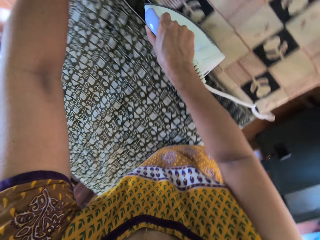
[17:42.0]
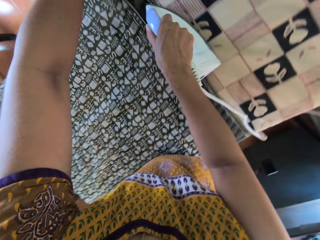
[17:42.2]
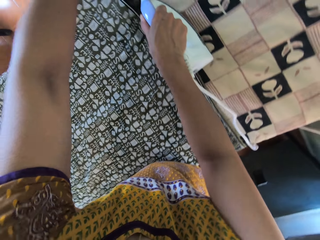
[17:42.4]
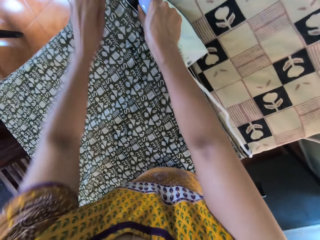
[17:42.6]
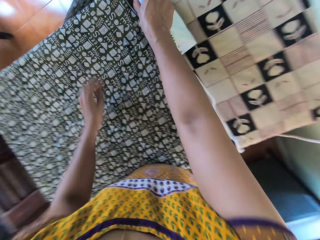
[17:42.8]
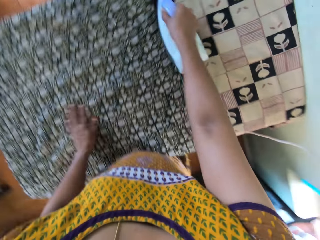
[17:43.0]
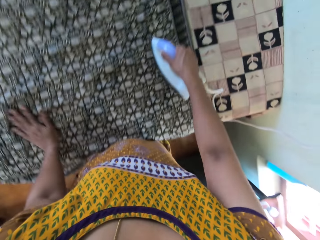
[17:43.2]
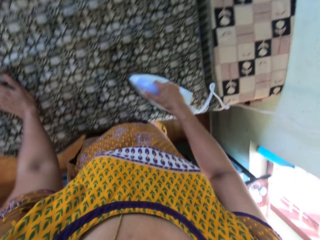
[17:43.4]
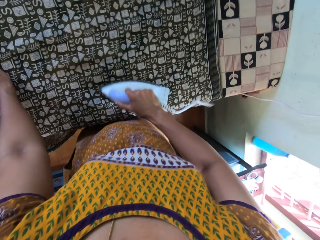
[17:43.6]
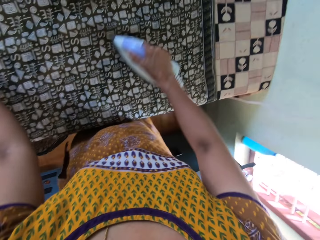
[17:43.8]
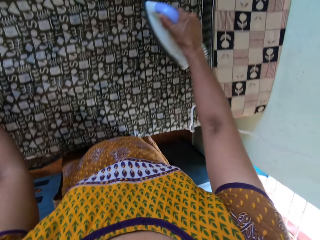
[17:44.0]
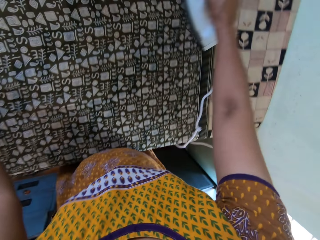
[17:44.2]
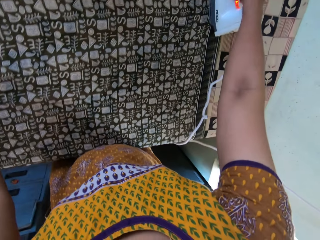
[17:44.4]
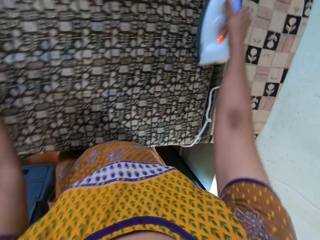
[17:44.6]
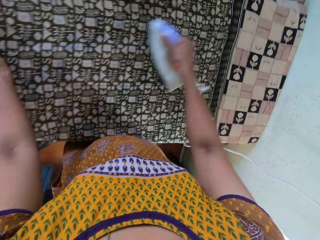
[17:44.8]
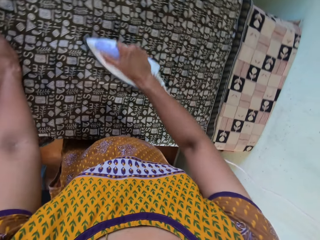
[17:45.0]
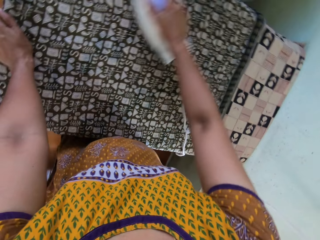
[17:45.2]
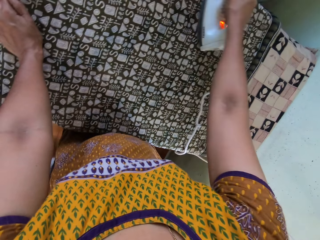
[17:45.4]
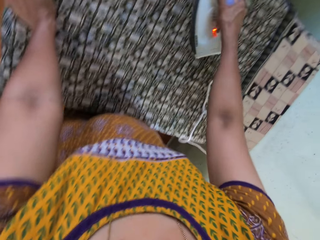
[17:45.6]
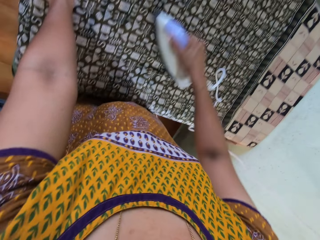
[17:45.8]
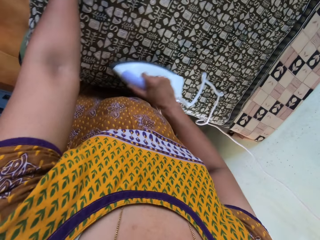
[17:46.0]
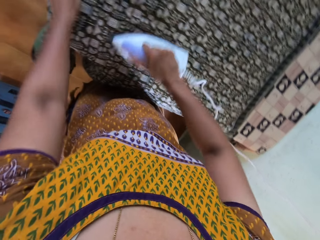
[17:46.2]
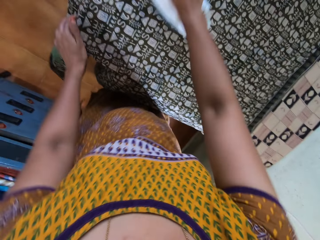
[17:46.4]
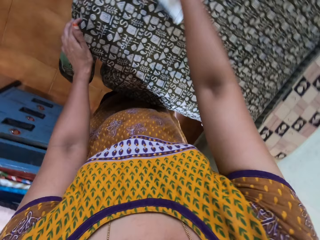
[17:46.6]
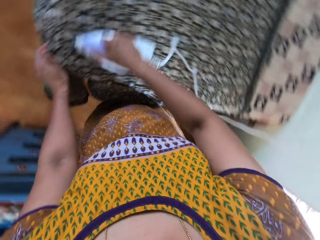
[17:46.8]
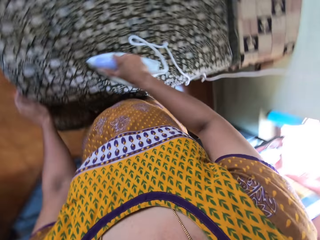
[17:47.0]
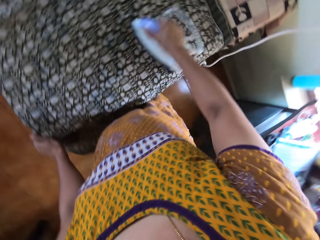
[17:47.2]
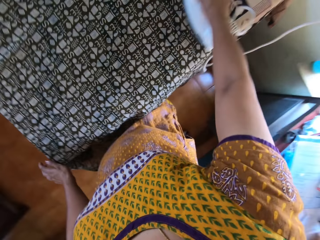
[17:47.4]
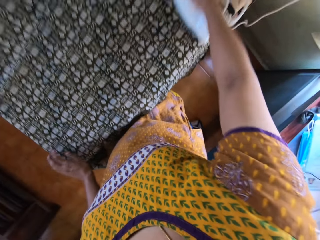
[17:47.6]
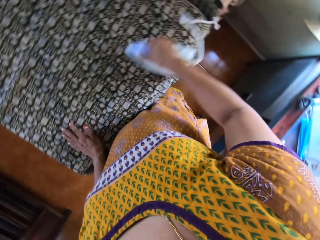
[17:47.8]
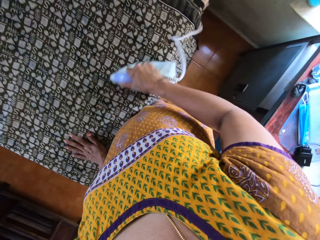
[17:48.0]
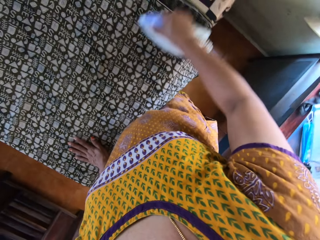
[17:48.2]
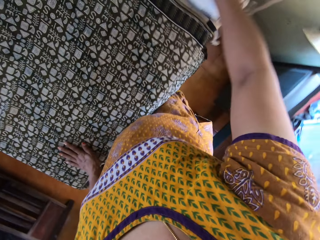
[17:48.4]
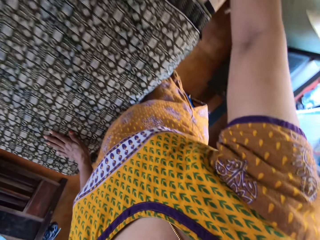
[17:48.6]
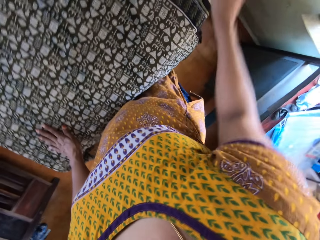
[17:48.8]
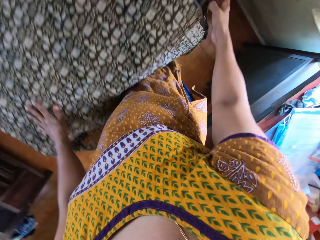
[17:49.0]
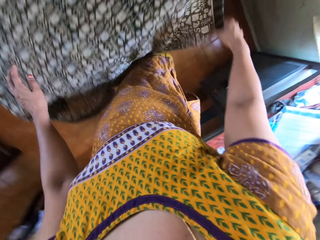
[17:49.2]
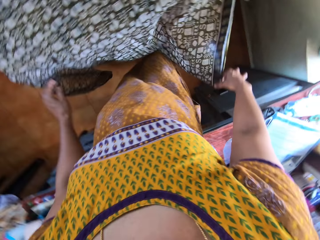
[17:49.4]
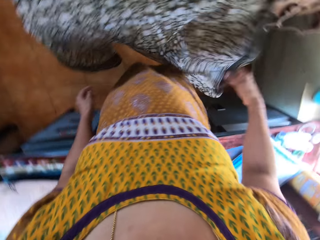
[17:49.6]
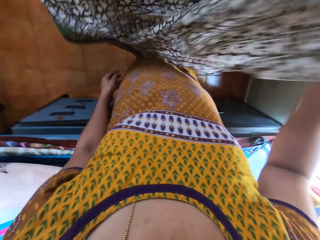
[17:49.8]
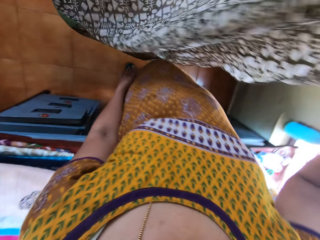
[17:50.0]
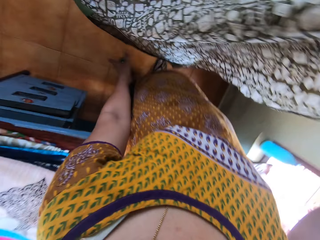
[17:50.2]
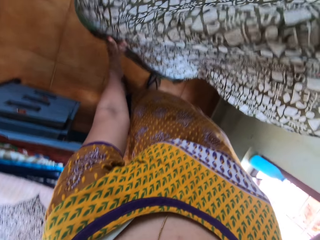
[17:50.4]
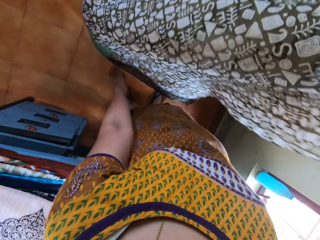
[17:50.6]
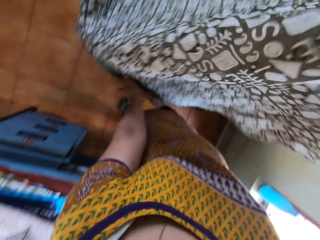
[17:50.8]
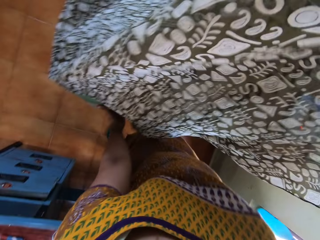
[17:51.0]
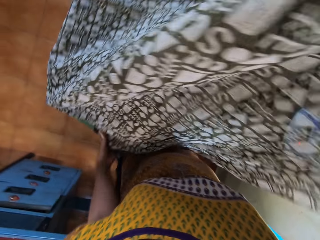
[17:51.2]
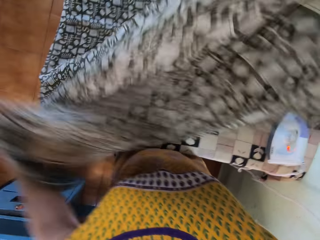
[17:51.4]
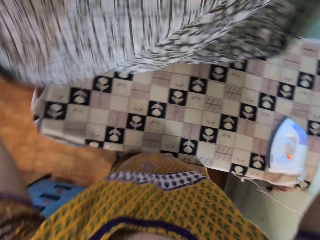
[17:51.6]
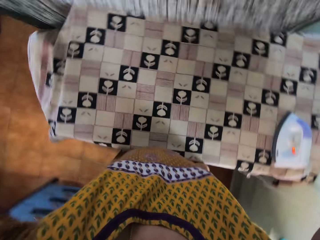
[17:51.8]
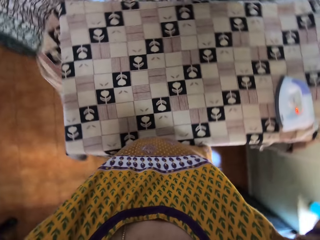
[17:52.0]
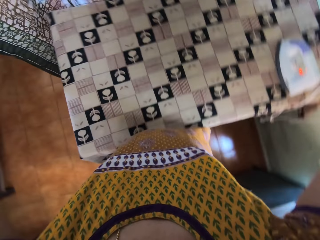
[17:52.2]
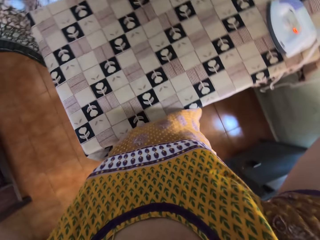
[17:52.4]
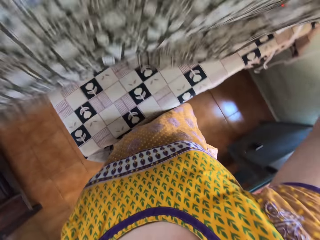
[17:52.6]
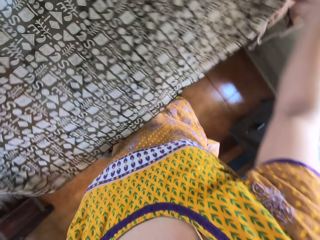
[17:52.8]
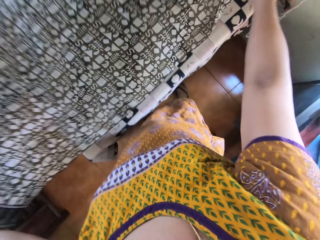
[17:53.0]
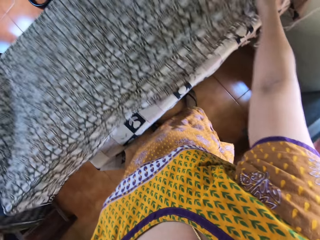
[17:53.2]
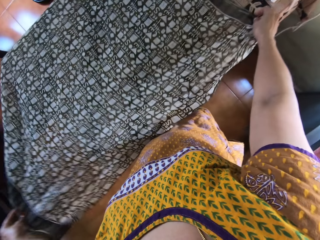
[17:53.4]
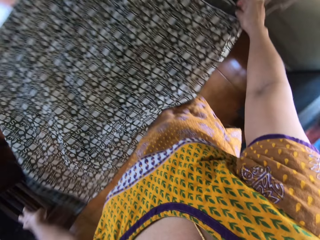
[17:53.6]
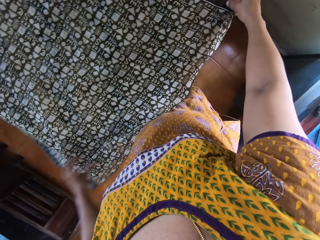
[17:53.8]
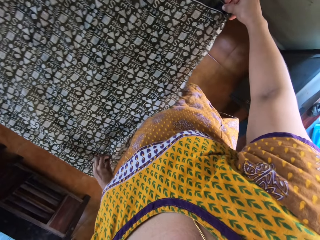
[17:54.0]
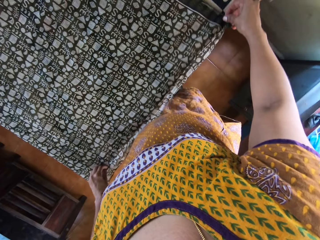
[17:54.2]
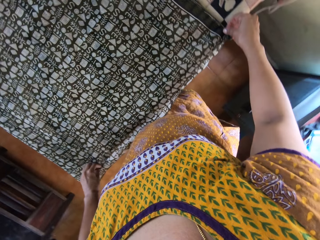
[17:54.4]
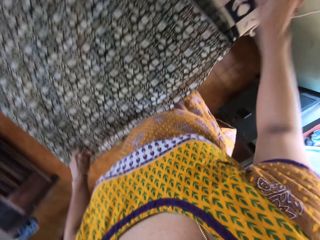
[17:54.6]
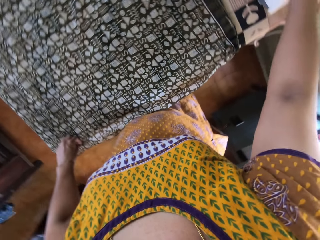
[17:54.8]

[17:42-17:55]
The camera wearer picks the wrapper with her right hand from the table. She picks the wrapper with her left hand from the table. She drops the wrapper on the table with both hands.

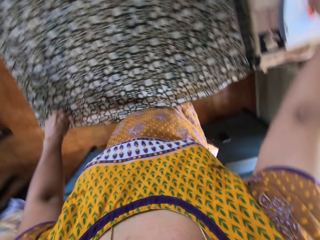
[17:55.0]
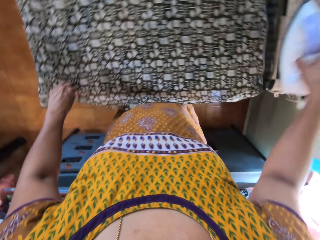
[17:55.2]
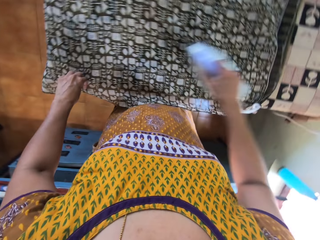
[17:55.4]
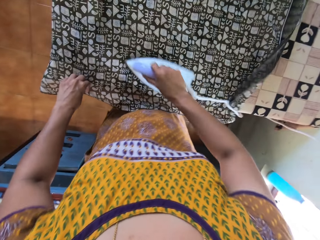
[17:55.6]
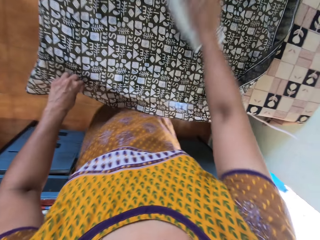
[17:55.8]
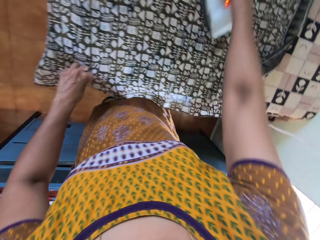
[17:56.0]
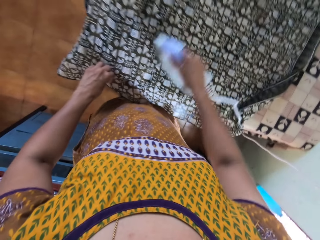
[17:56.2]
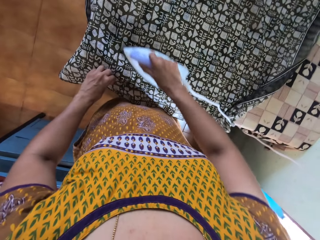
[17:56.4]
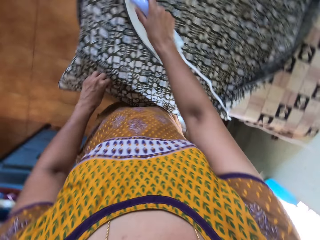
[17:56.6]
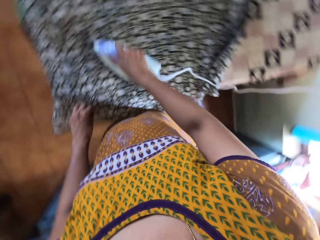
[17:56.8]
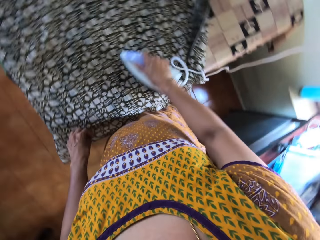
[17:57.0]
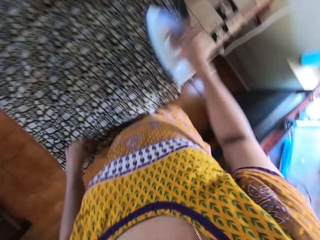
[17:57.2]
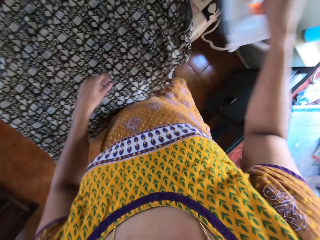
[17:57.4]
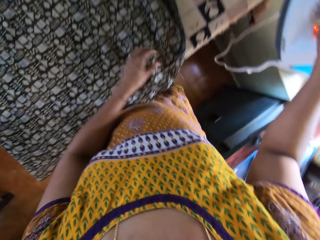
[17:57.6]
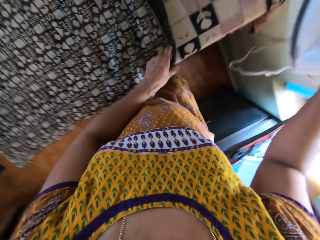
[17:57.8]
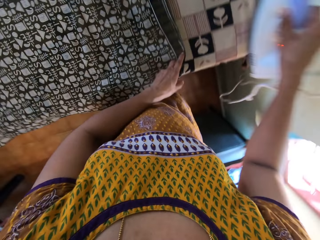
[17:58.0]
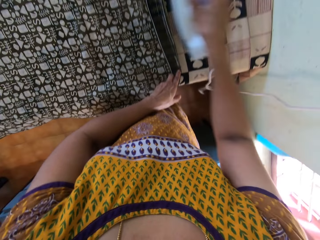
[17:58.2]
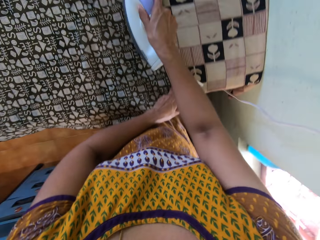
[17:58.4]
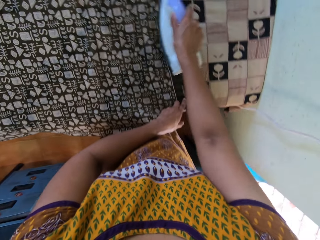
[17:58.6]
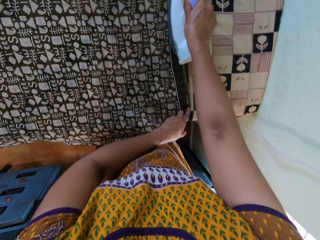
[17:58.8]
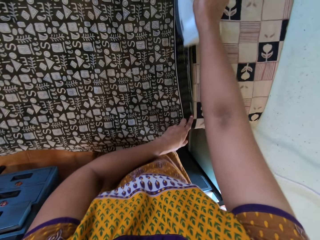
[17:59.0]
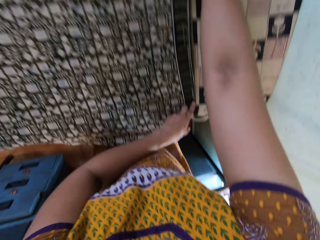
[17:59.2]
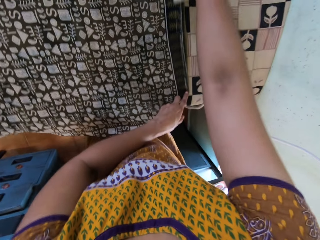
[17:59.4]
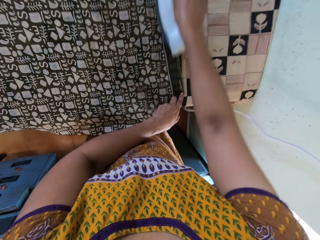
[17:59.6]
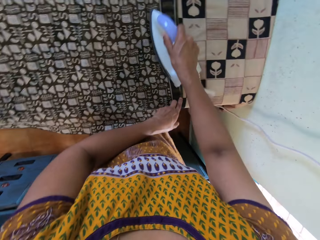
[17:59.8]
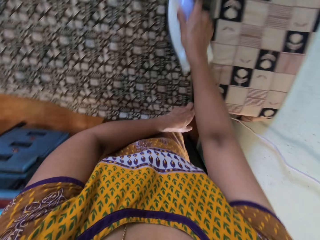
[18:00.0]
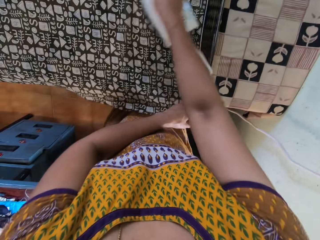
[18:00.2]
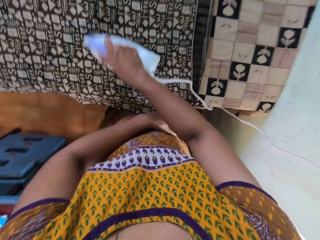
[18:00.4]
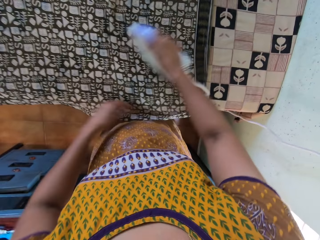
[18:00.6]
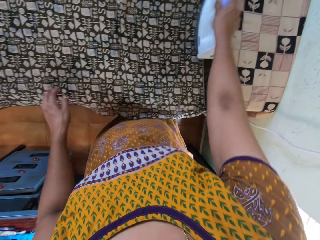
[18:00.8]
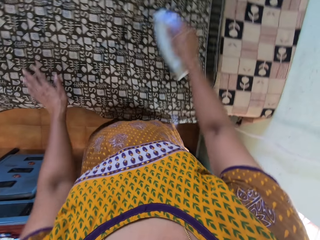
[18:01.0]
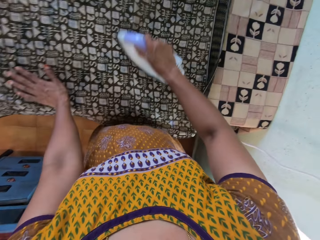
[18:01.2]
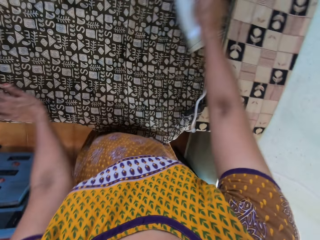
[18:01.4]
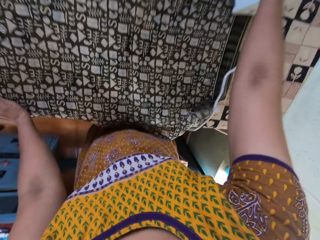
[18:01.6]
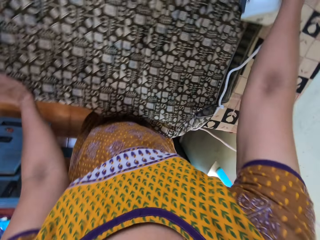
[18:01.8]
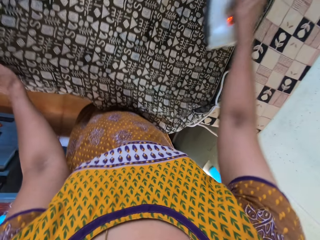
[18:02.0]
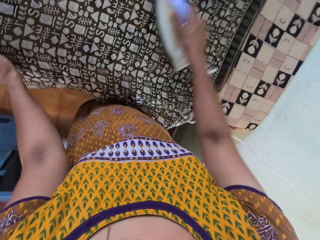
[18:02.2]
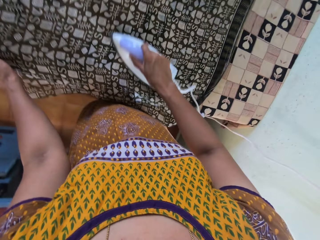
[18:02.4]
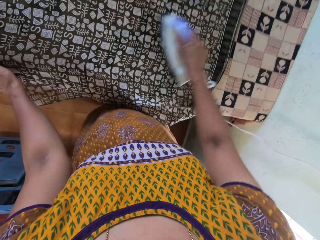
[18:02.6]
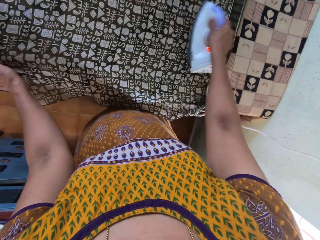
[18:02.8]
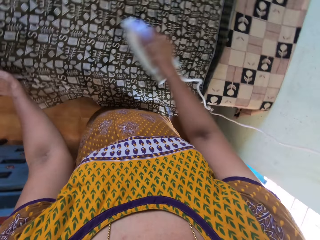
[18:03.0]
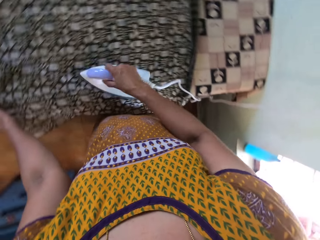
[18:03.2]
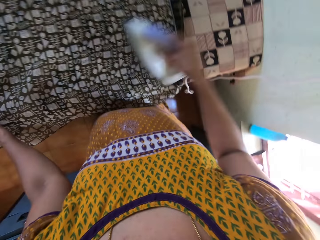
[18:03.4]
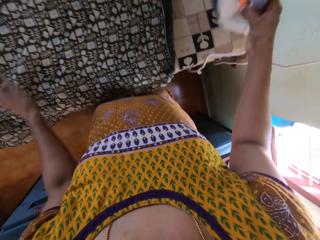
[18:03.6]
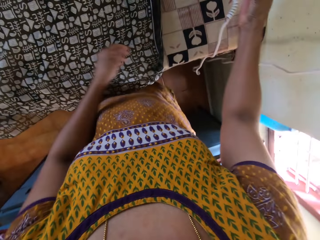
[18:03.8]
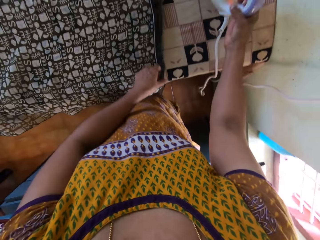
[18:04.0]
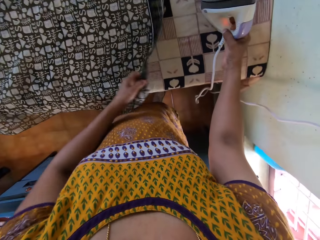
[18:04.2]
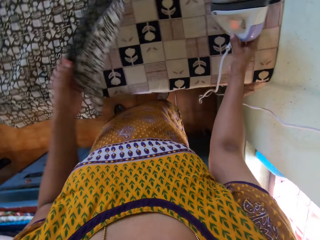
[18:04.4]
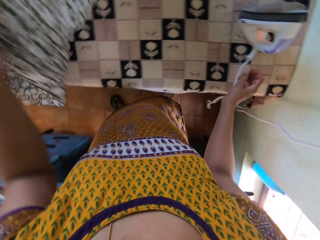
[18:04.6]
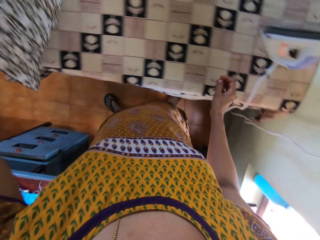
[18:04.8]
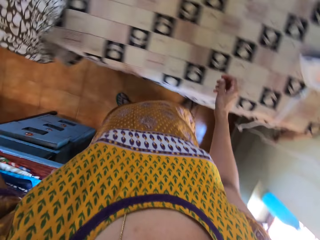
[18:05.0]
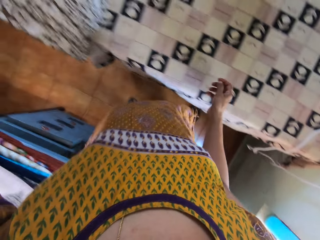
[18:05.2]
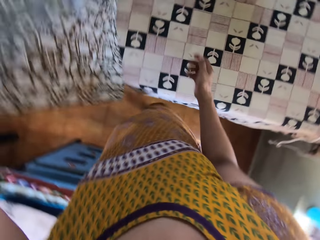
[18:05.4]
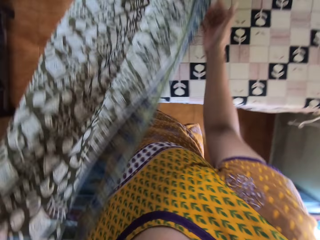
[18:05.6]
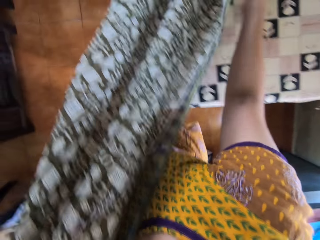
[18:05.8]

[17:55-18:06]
The camera wearer drops the iron on the table with her right hand. She irons the wrapper with the iron in her right hand. She adjusts the wrapper with her left hand. She irons the wrapper with the iron in her right hand. She picks the wrapper with her left hand from the table. She drops the iron on the table with her right hand.
